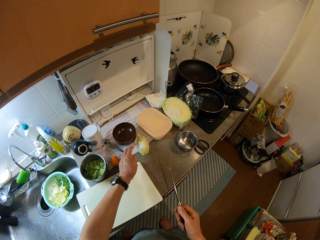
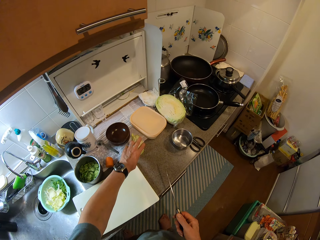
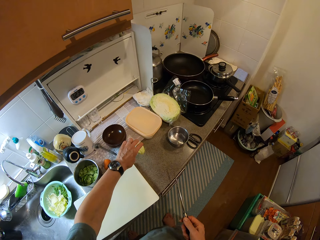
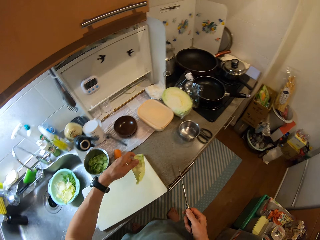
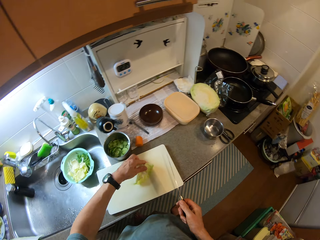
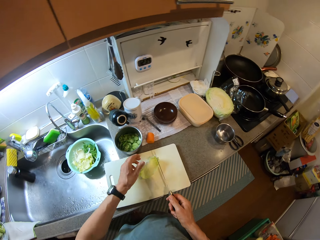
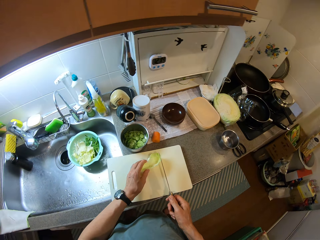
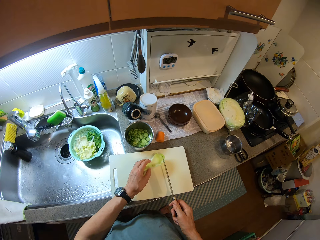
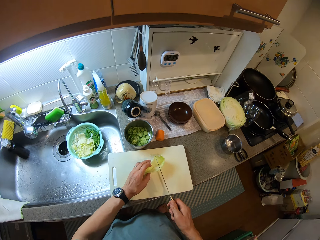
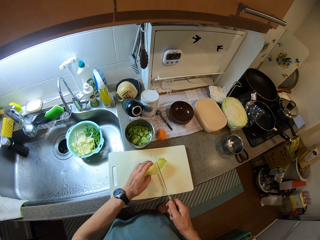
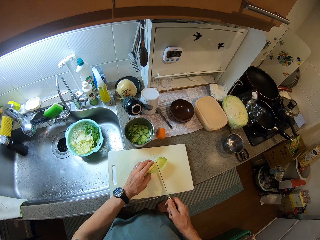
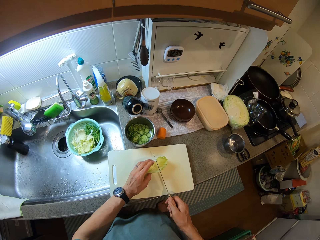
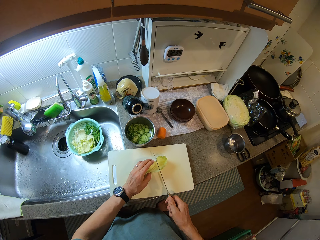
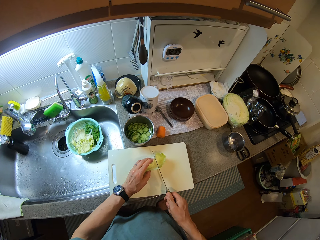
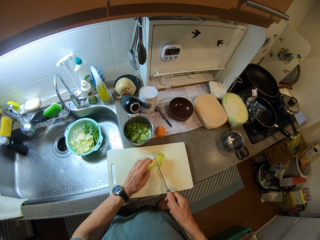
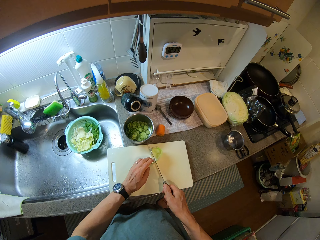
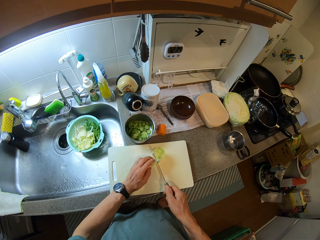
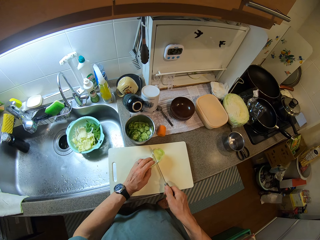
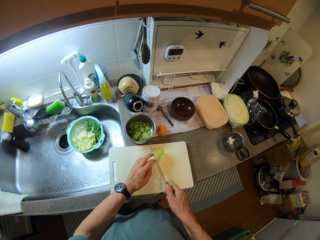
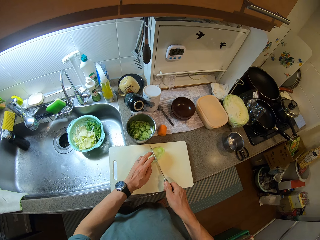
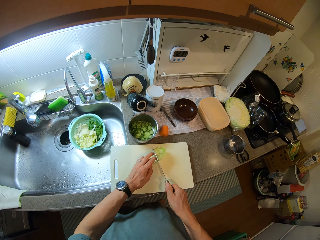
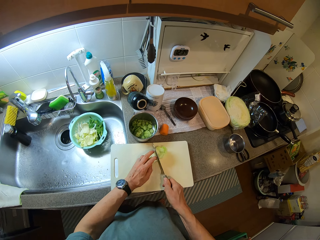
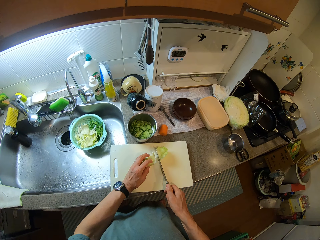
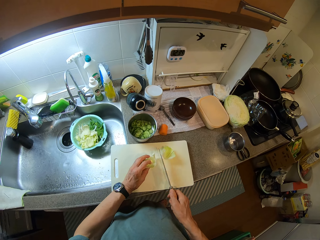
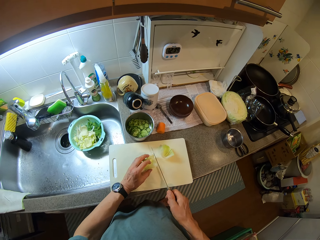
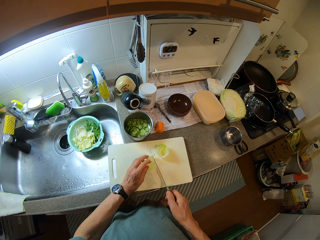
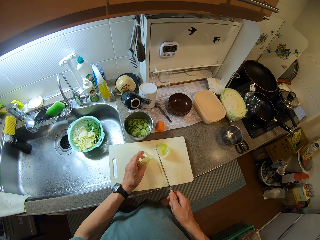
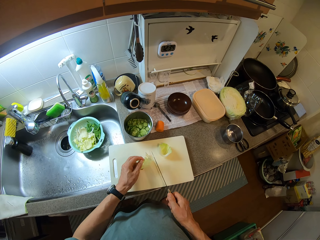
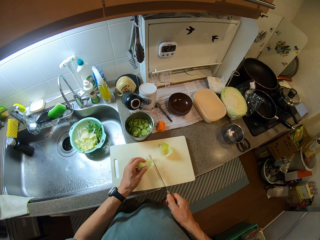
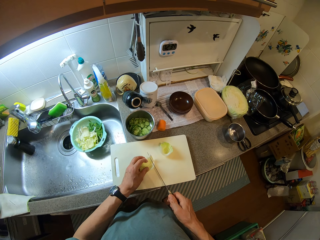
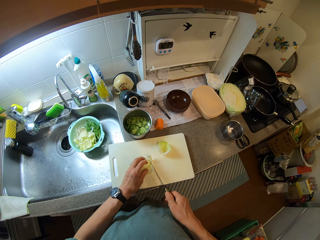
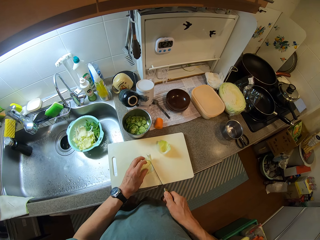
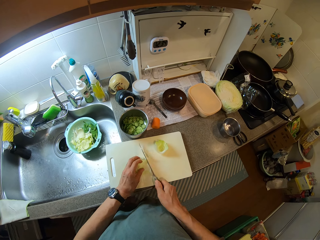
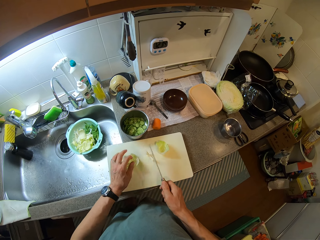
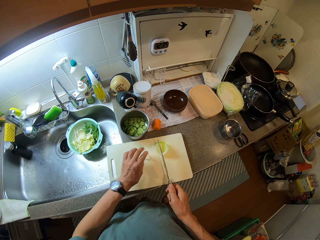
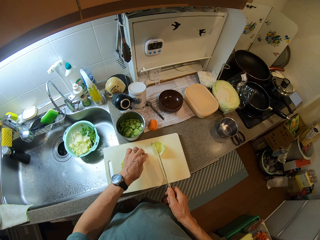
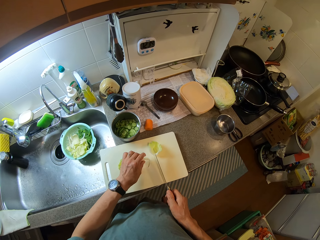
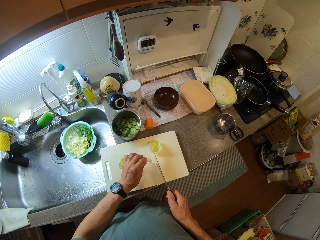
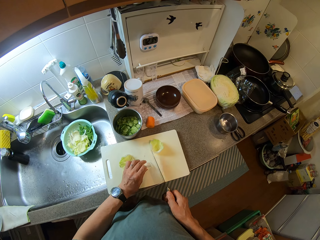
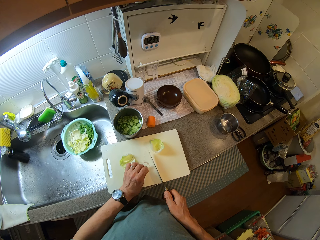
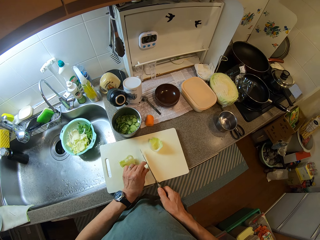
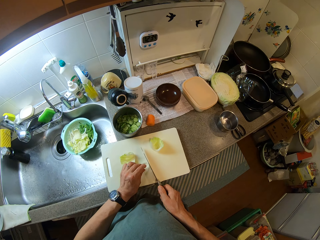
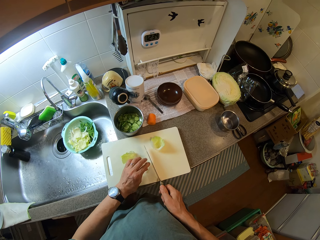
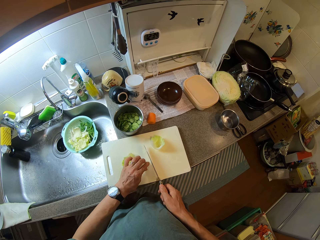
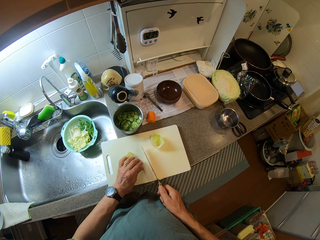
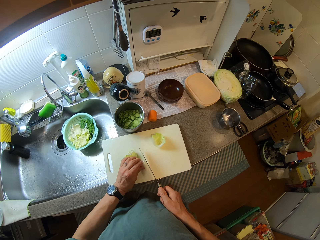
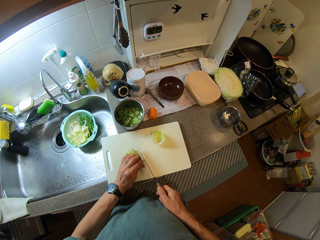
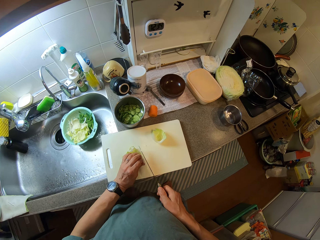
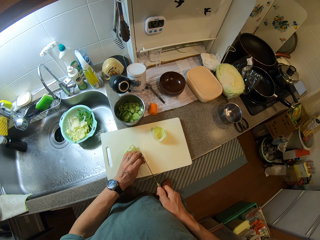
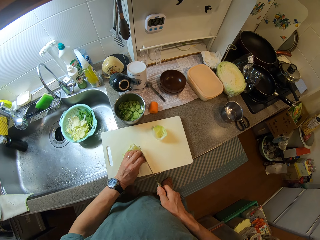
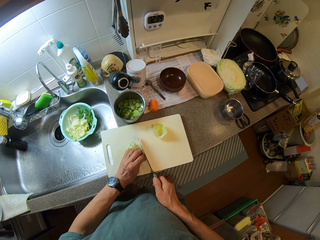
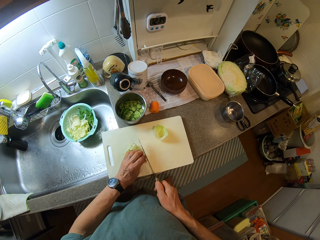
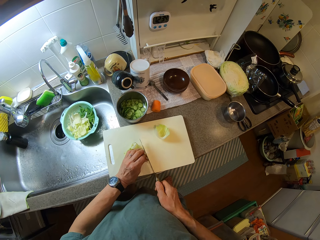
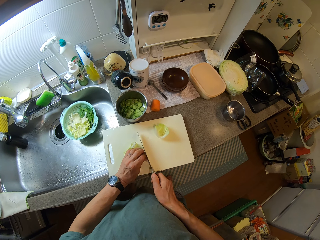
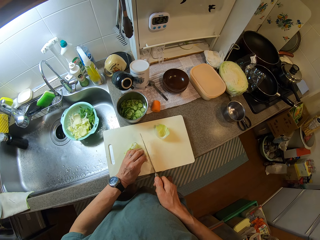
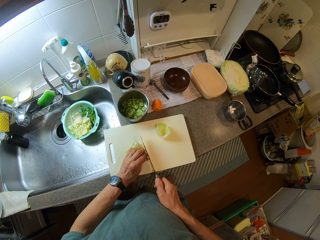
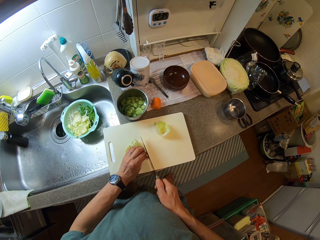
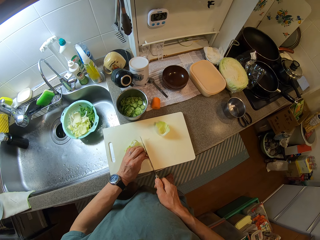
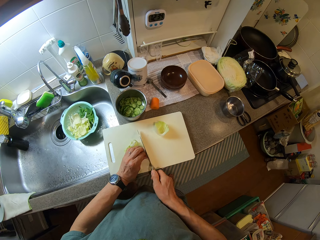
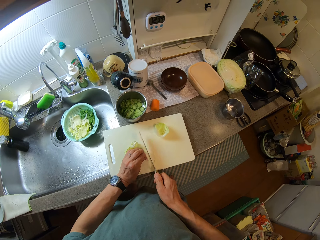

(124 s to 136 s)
The camera wearer drops the layer of cabbage on the chopping board. They cut the layer of cabbage with the knife. They cut it again. They move the layer of cabbage on the chopping board. They cut the layer of cabbage with the knife.

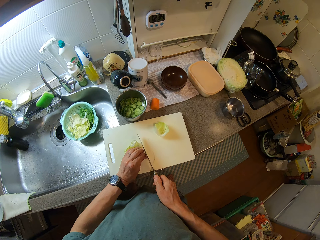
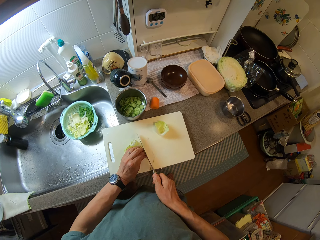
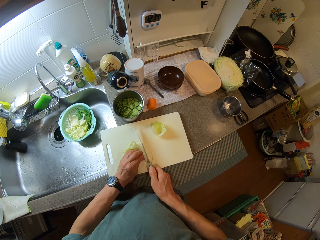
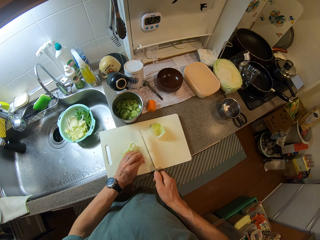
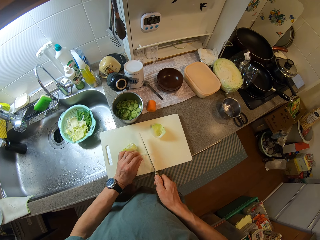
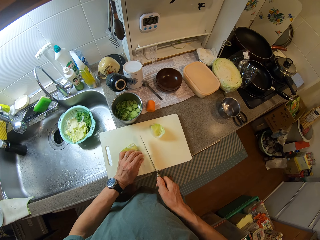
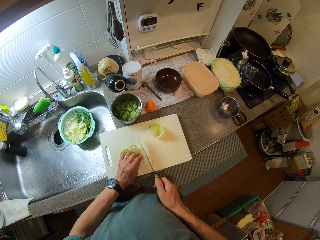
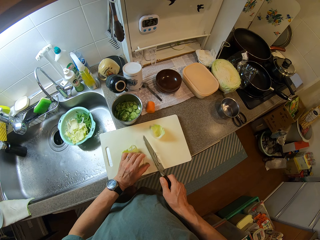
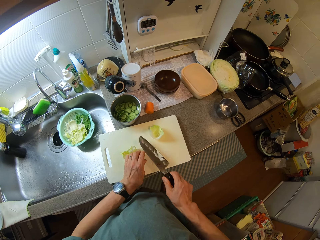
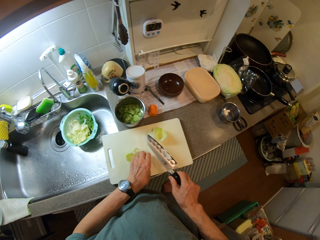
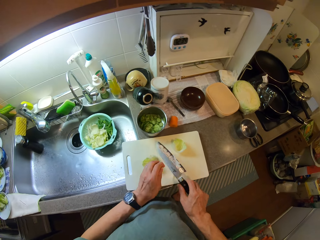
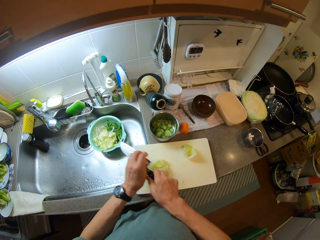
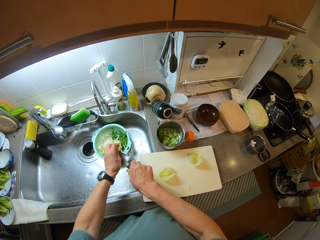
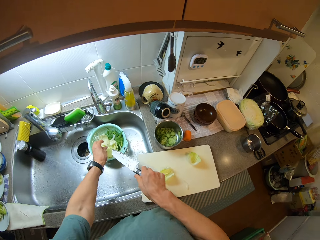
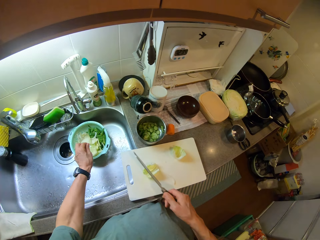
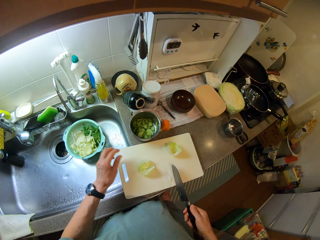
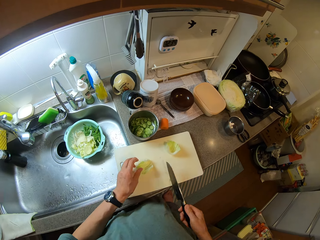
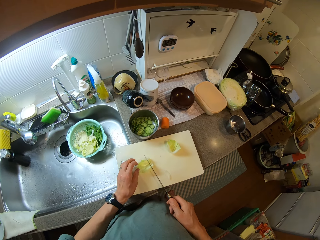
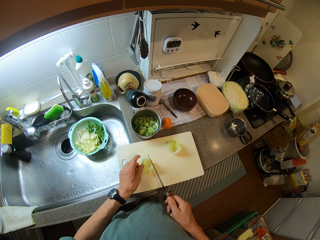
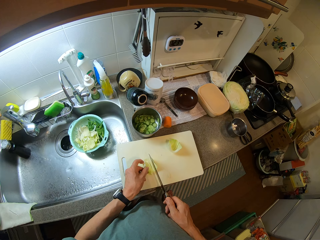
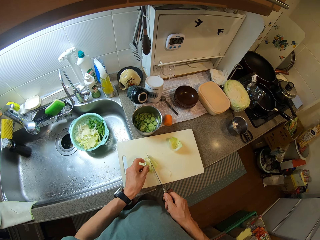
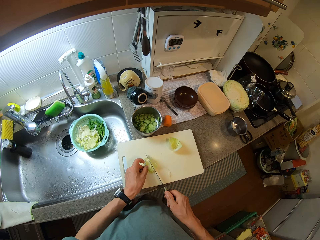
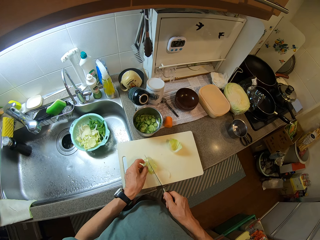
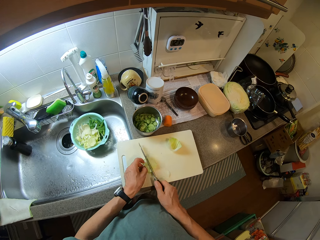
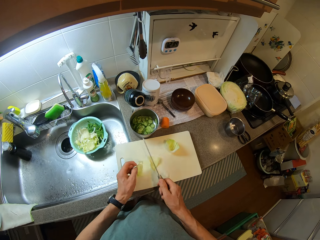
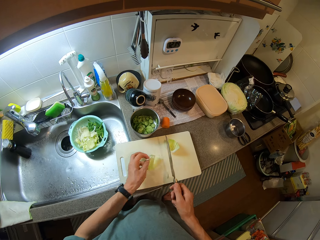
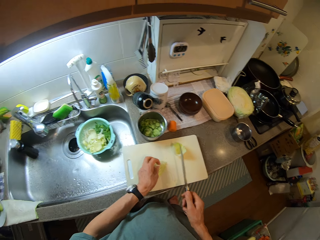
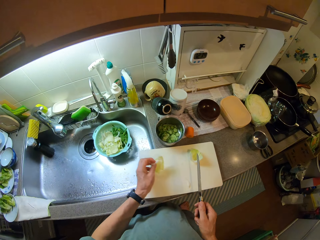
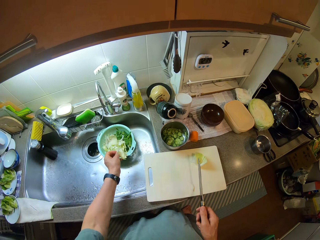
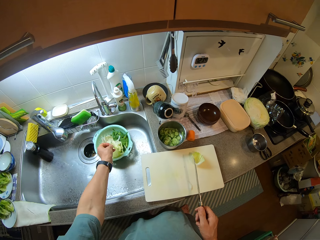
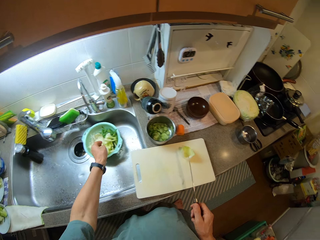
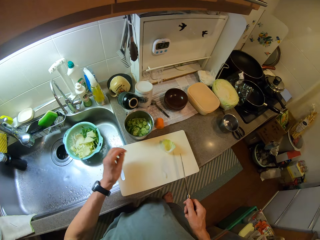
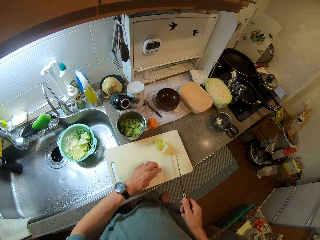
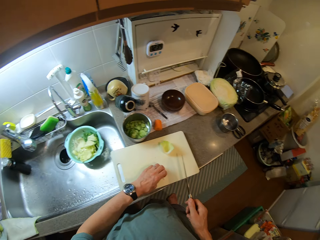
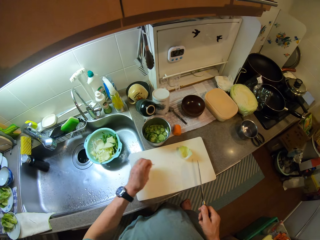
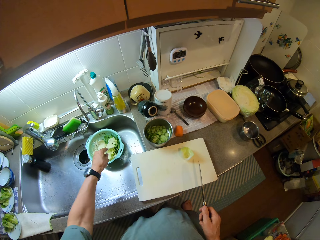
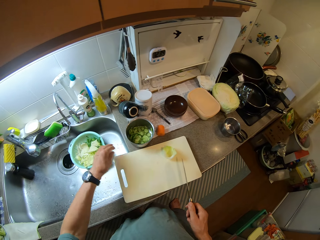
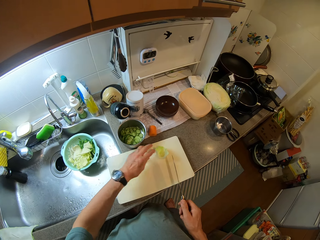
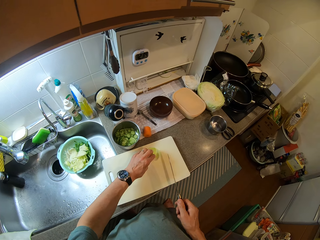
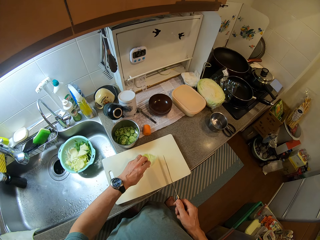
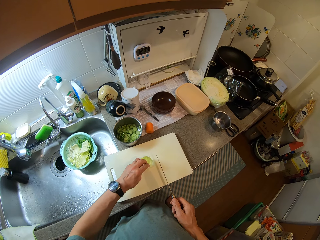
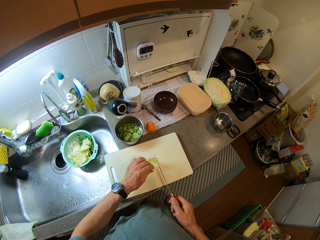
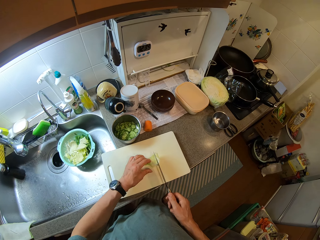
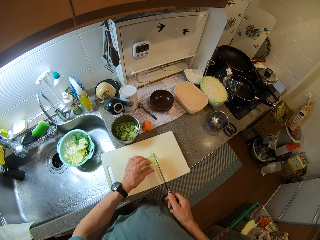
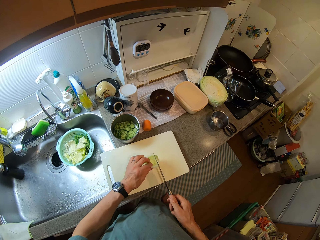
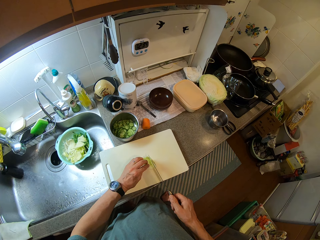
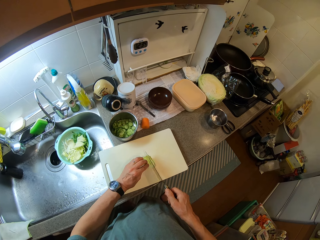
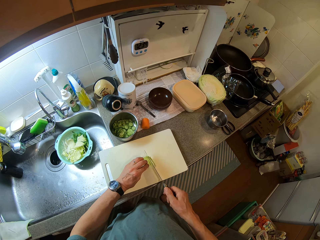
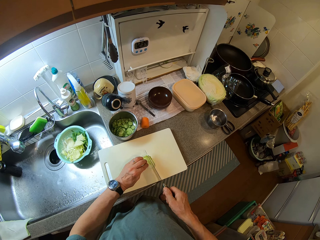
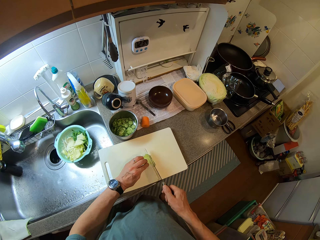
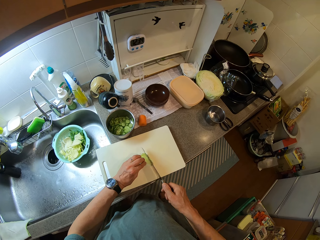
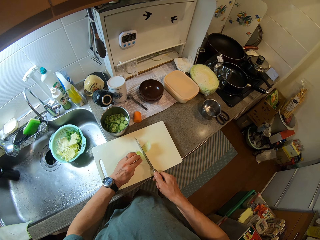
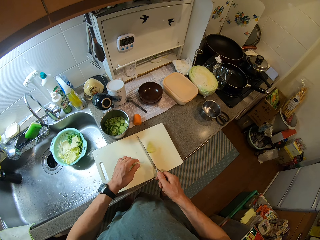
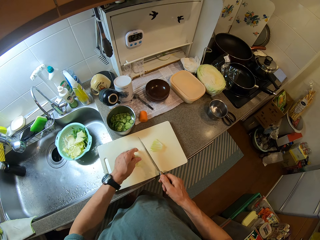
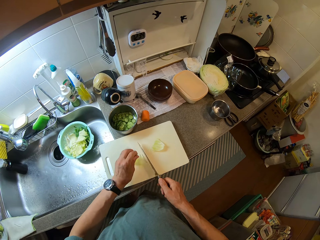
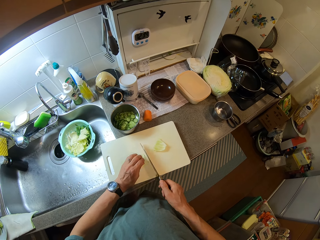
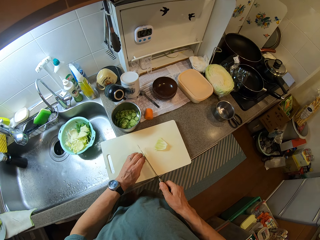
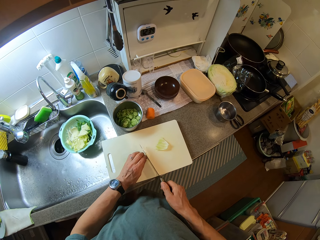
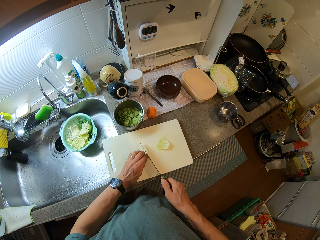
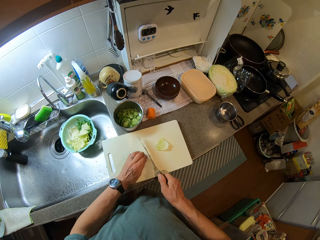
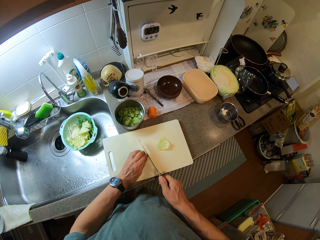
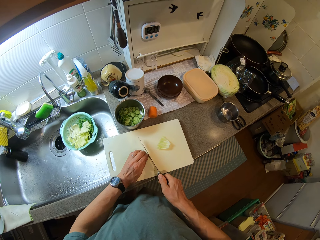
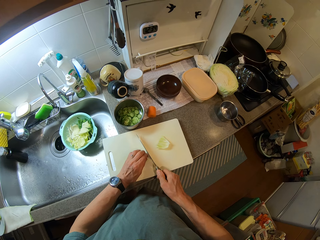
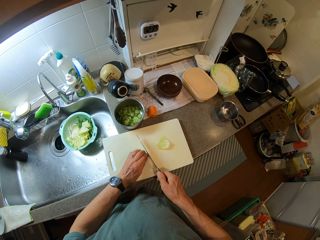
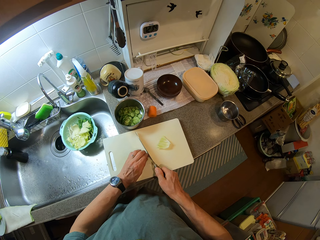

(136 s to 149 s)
The camera wearer picks the layers of cabbage from the chopping board. They drop the layers of cabbage in the bowl. They move the layer of cabbage on the chopping board. They cut the layer of cabbage with the knife. They cut it again. They pick the layers of cabbage from the chopping board. They drop the layers of cabbage in the bowl. They pick the layer of cabbage from the chopping board. They drop the layer of cabbage in the bowl. They move the layer of cabbage on the chopping board. They cut the layer of cabbage with the knife. They cut it again.
